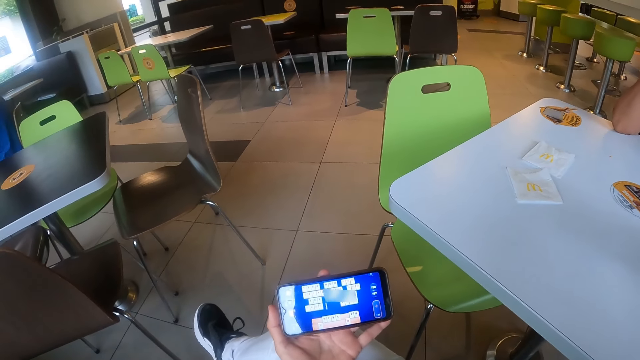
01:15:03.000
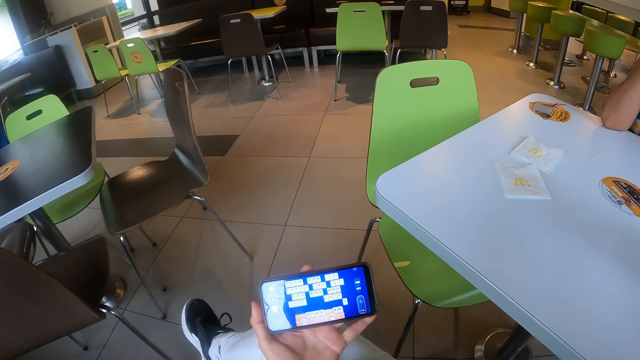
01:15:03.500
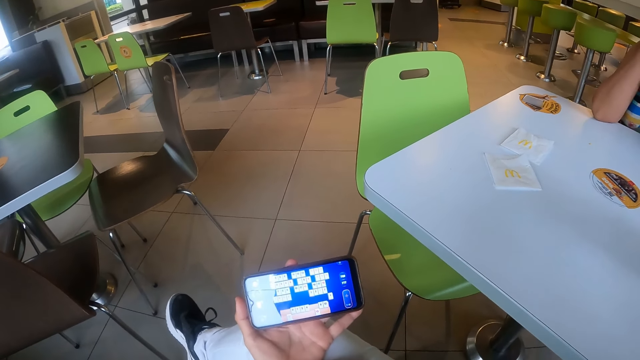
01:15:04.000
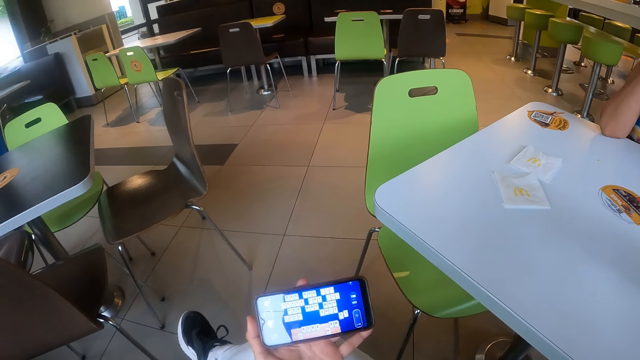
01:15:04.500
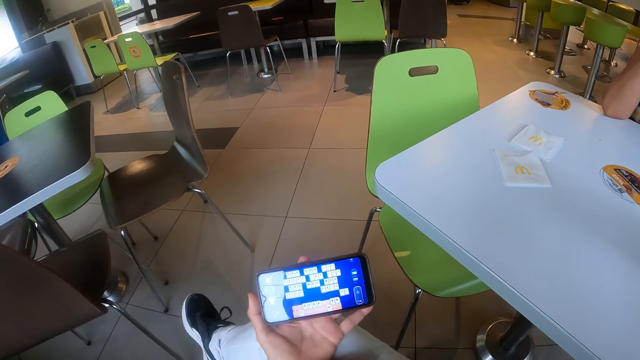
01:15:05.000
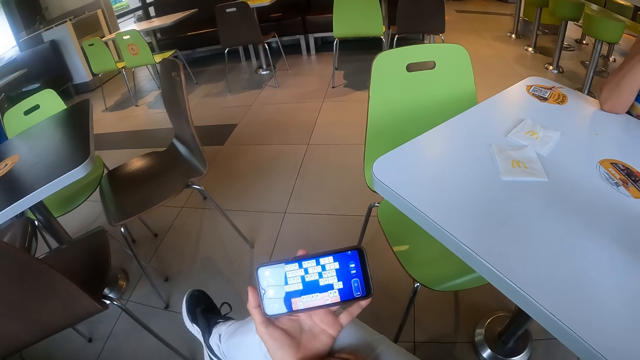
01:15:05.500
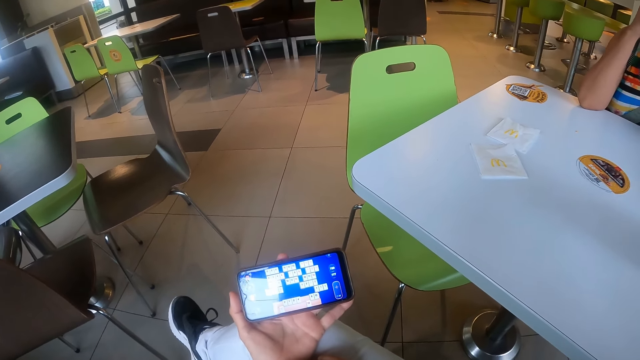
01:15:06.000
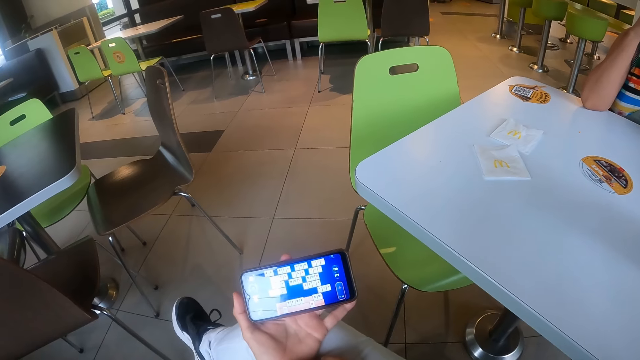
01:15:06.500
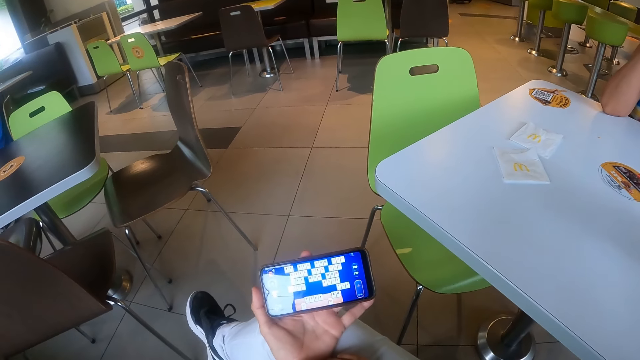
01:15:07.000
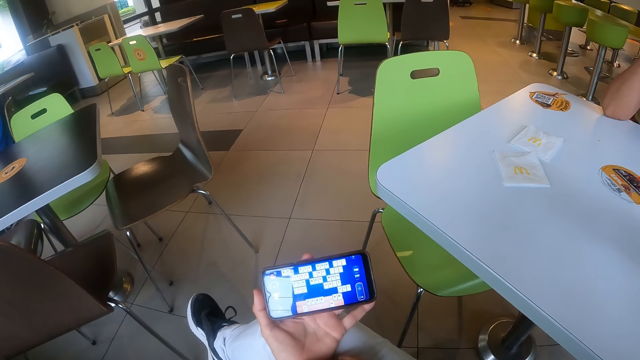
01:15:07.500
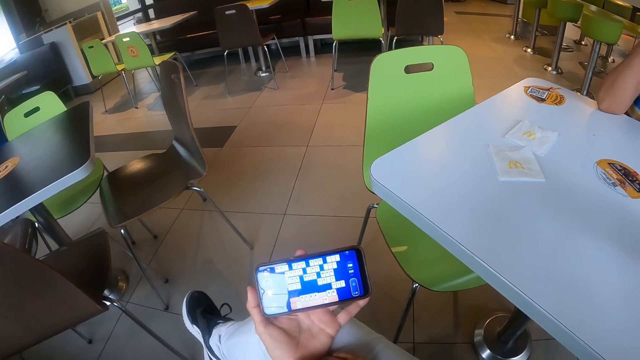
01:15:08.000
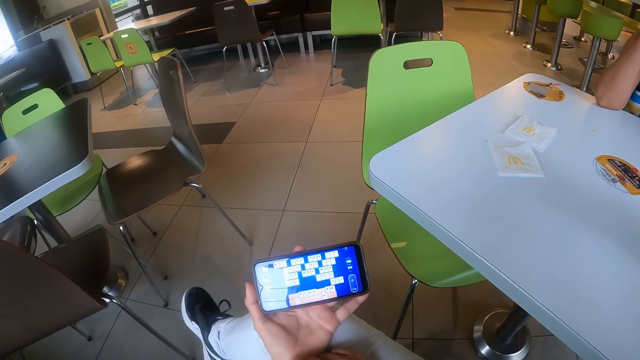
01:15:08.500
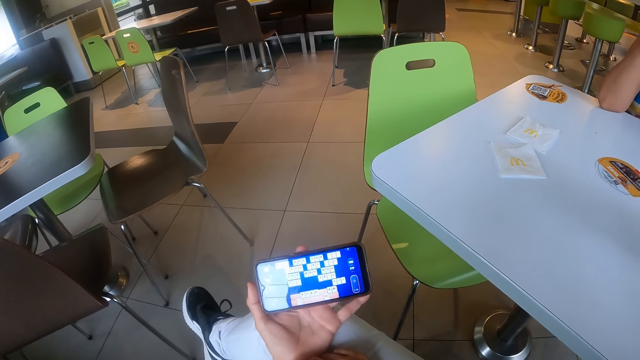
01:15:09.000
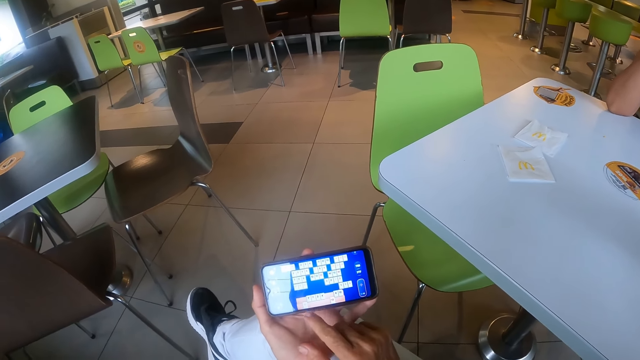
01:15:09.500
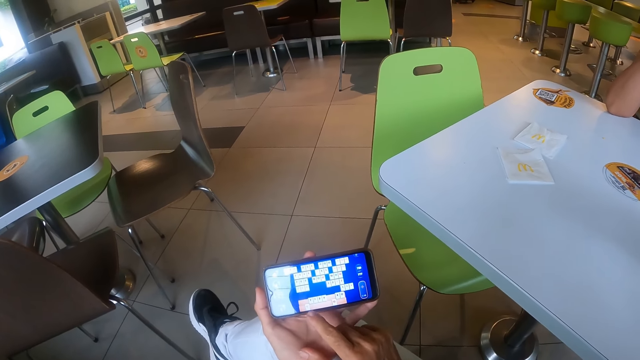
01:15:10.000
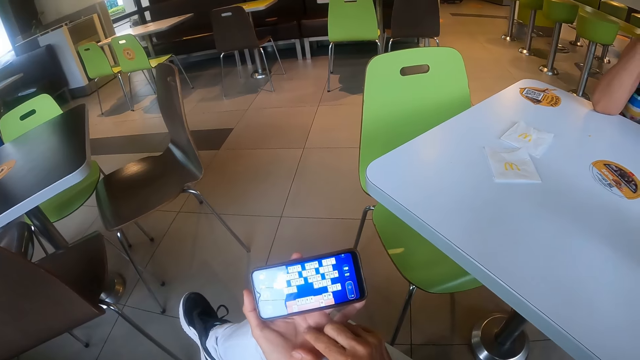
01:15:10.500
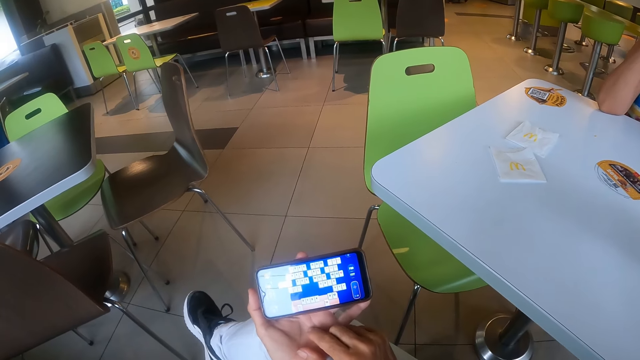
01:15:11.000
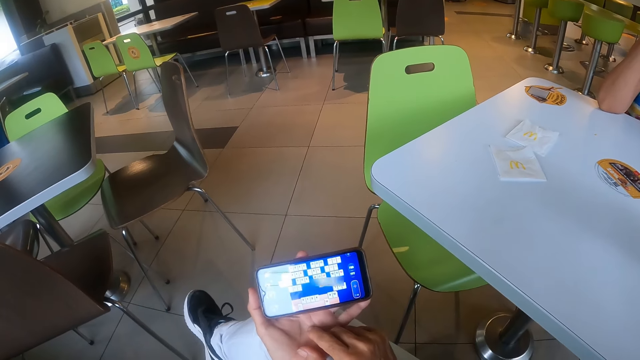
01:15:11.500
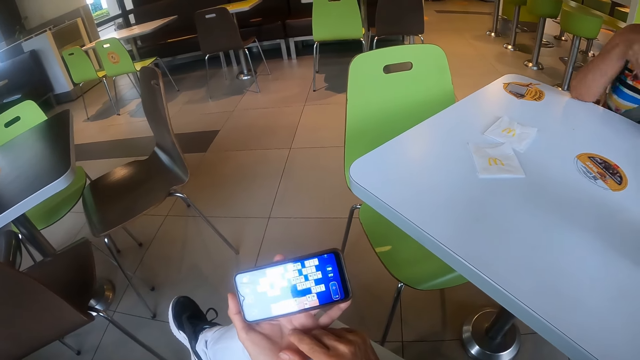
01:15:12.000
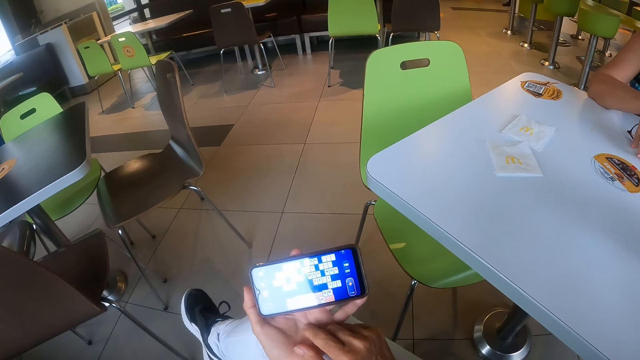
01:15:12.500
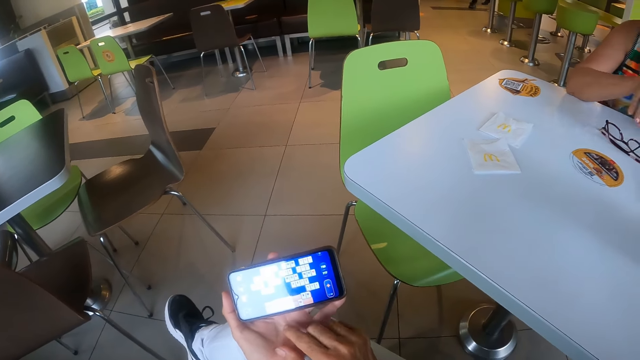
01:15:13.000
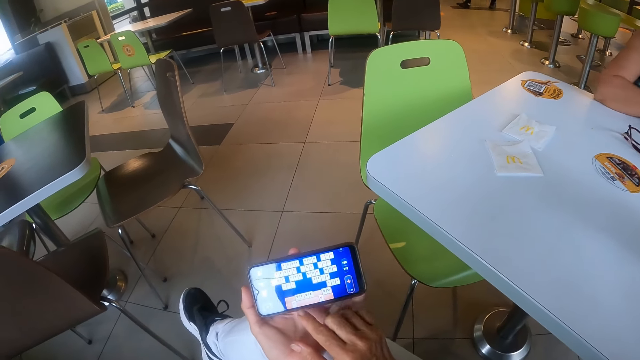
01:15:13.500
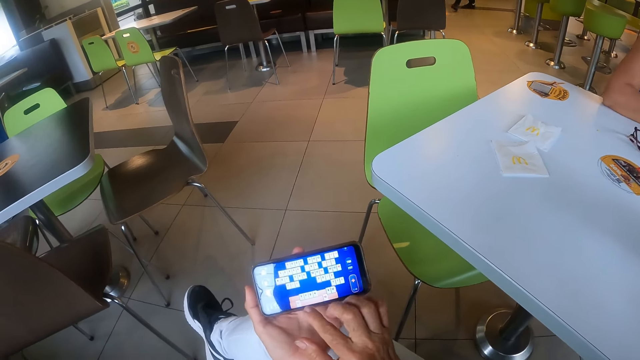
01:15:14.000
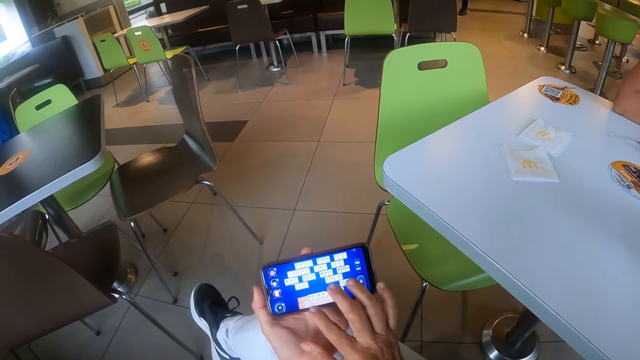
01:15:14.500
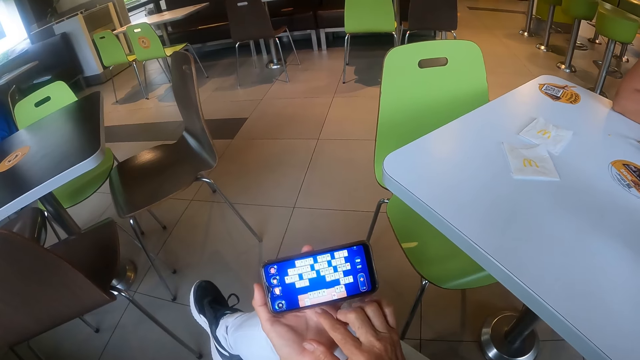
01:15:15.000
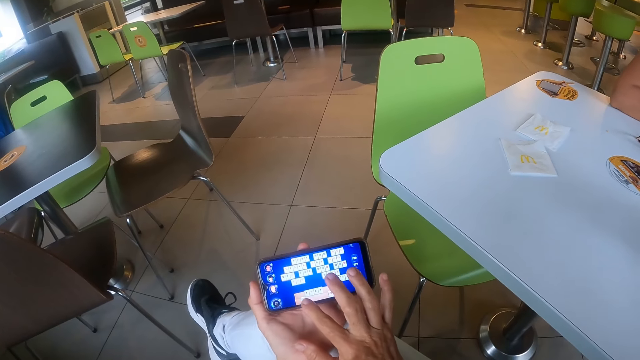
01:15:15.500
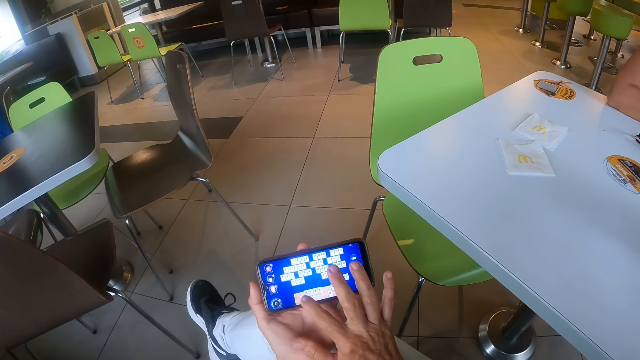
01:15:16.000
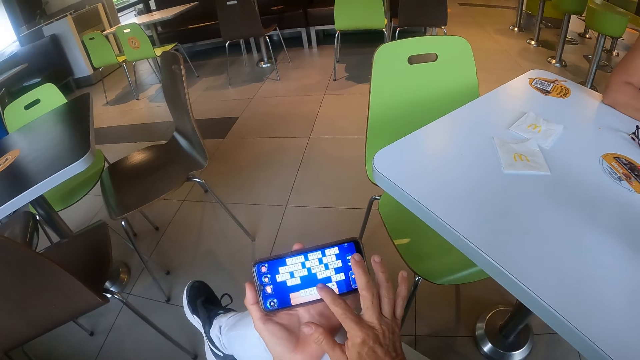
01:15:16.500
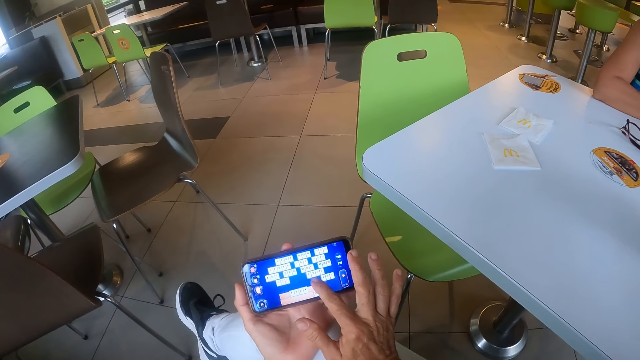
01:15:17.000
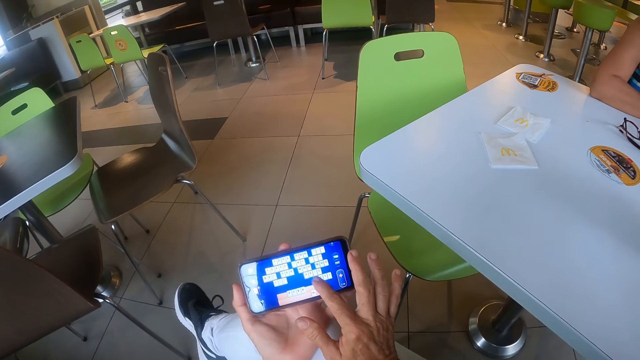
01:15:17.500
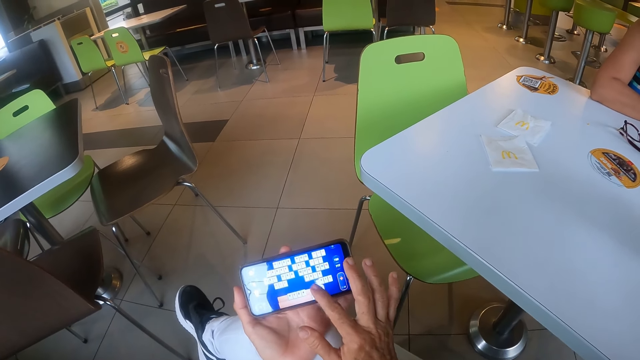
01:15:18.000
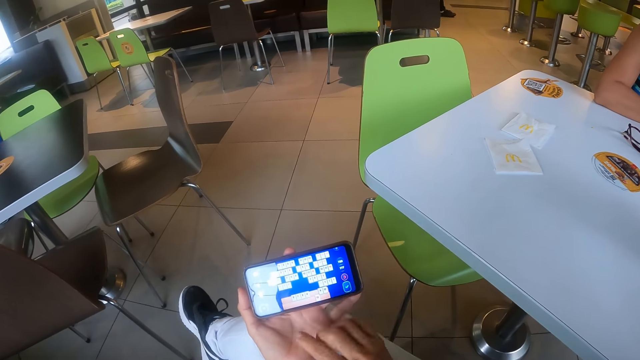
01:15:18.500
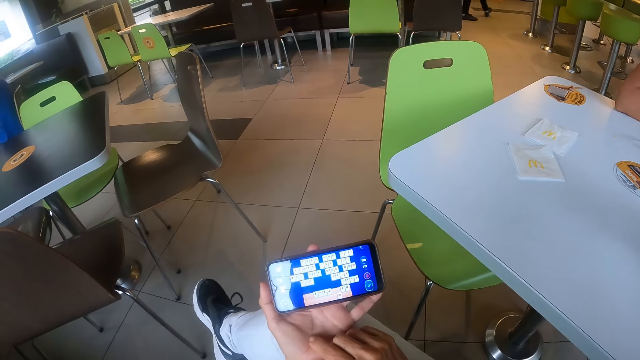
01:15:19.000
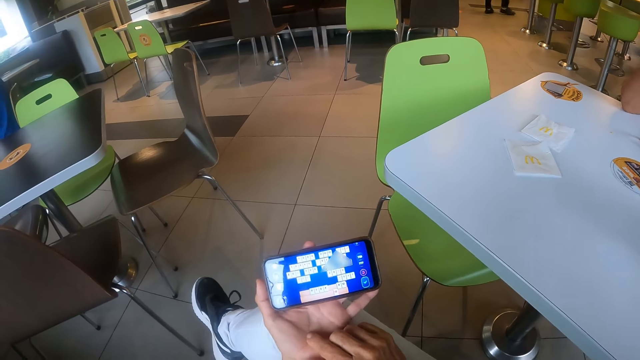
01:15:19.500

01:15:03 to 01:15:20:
The camera wearer touches a phone. A woman puts a phone on a table. The camera wearer moves the right finger through the phone screen.

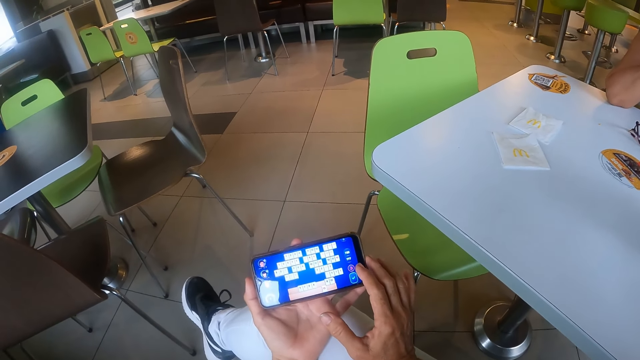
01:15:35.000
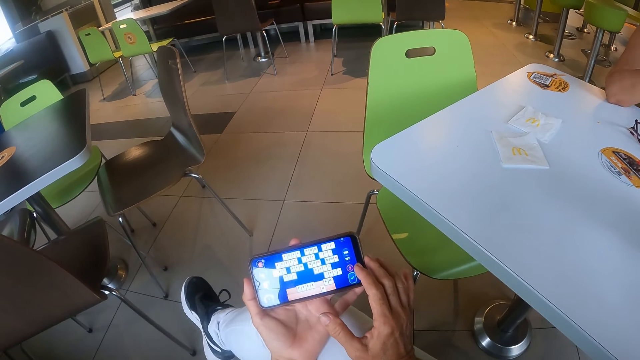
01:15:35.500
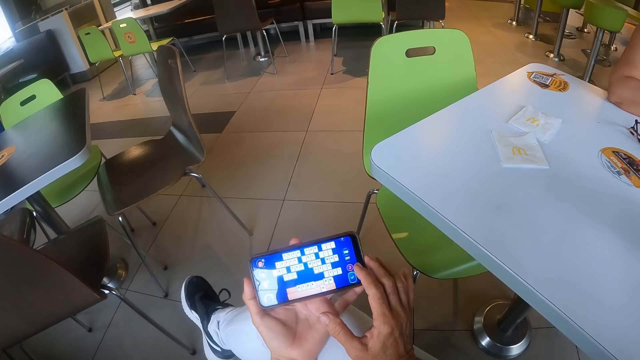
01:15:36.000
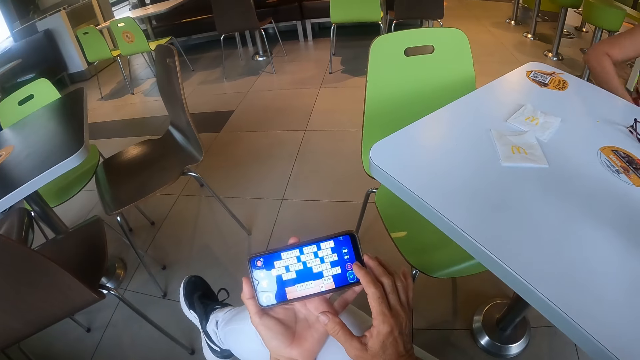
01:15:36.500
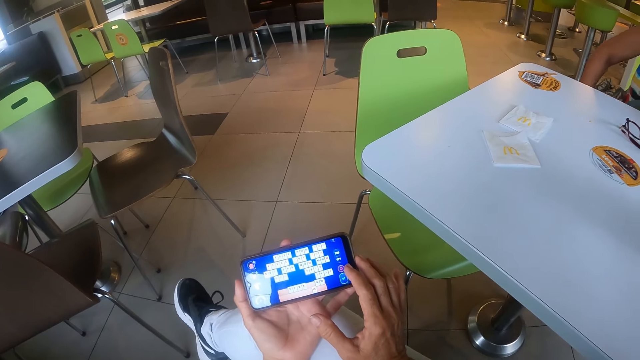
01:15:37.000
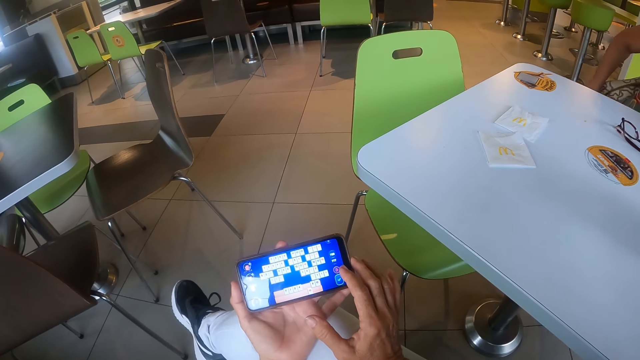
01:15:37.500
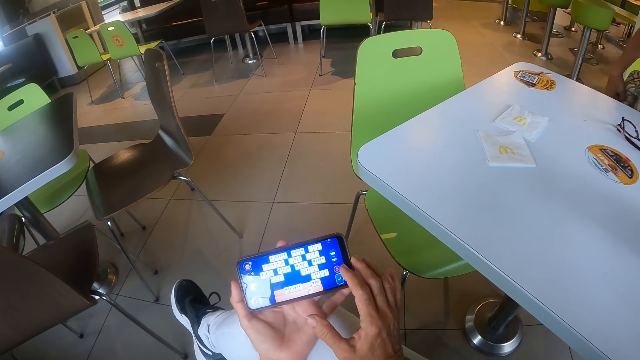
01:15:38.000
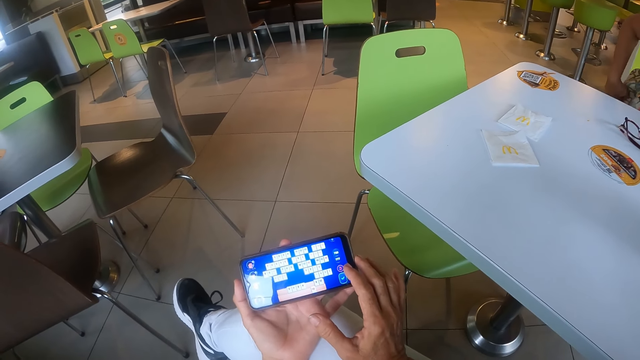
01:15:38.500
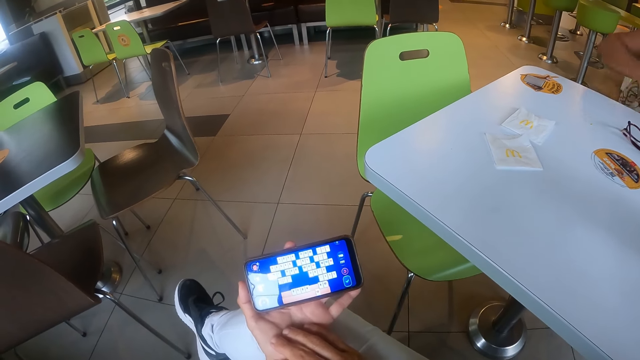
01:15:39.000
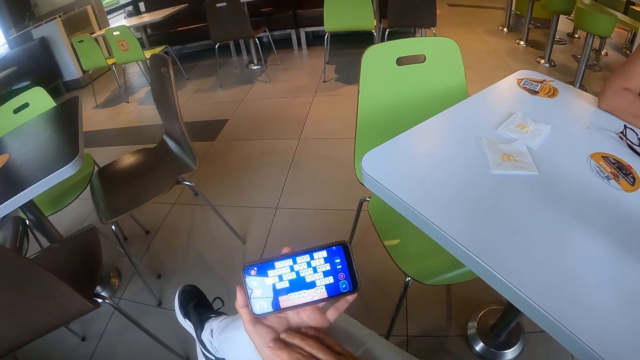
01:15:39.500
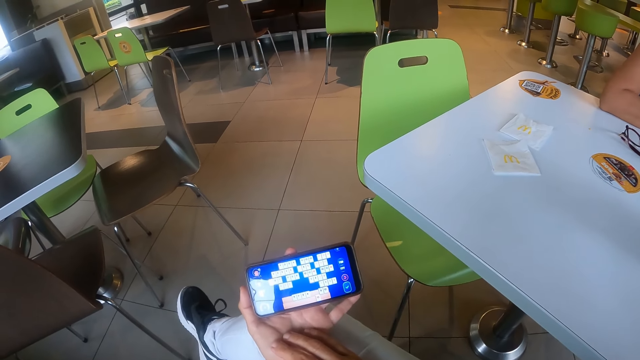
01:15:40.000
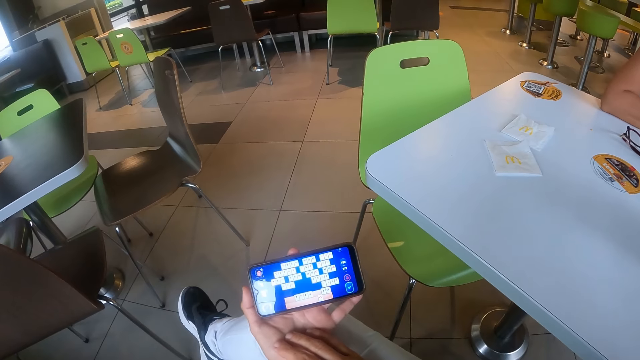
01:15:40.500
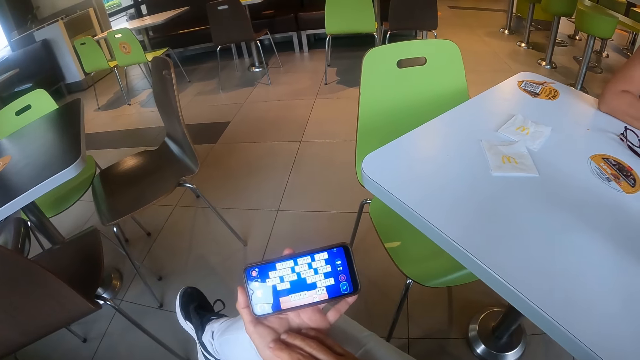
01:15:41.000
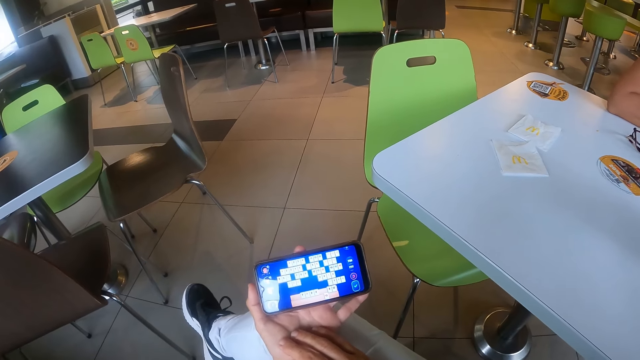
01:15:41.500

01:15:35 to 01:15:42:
A woman pushes a bag behind. The woman pulls the bag with the right hand and puts the right hand on the table.
